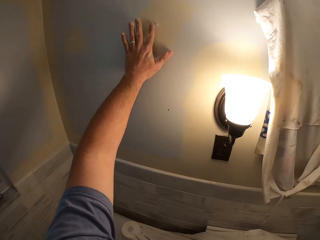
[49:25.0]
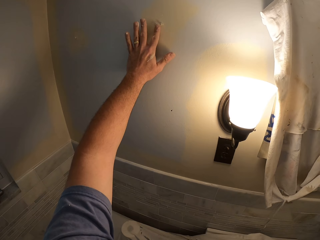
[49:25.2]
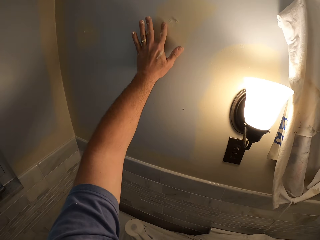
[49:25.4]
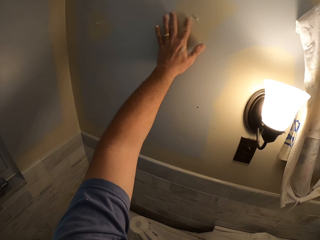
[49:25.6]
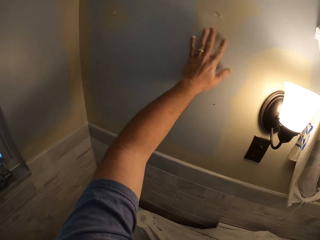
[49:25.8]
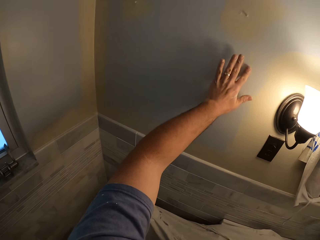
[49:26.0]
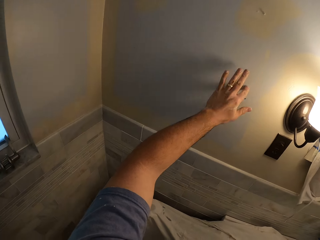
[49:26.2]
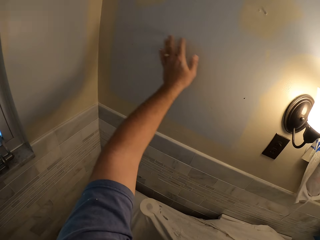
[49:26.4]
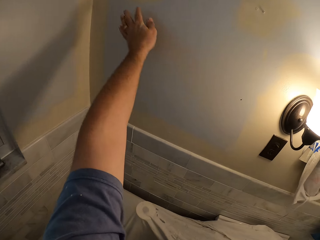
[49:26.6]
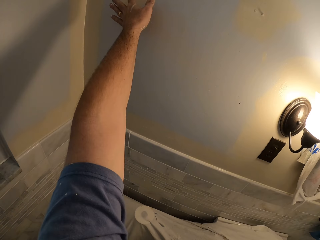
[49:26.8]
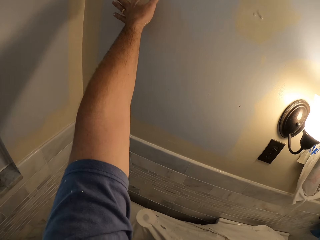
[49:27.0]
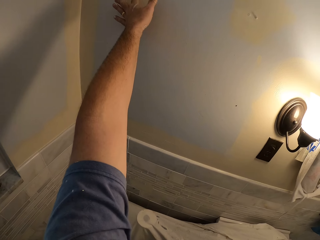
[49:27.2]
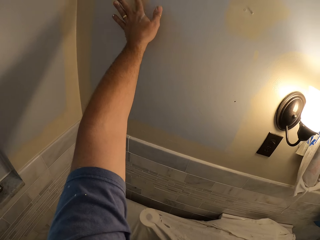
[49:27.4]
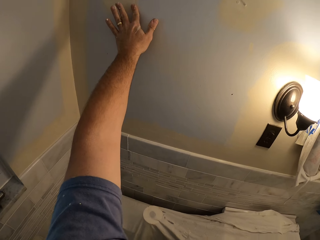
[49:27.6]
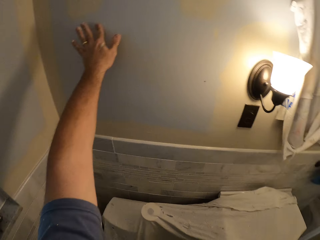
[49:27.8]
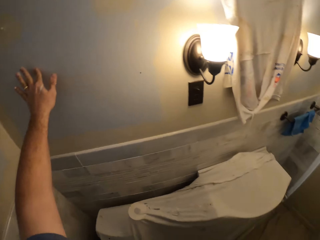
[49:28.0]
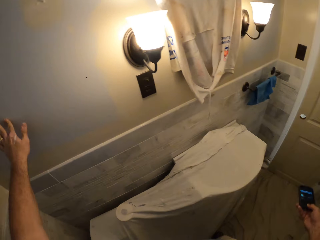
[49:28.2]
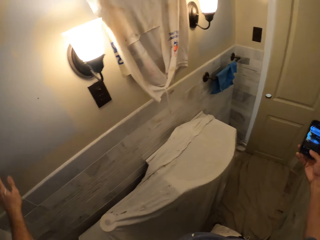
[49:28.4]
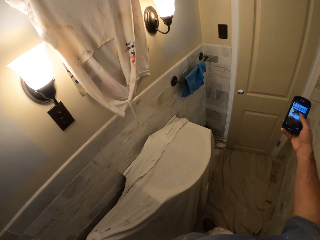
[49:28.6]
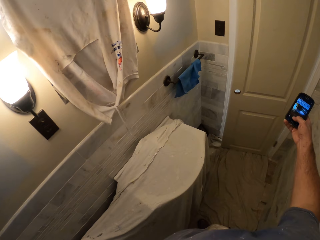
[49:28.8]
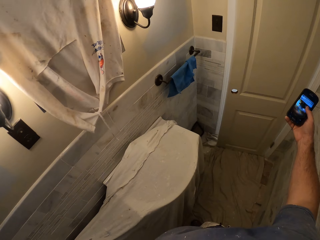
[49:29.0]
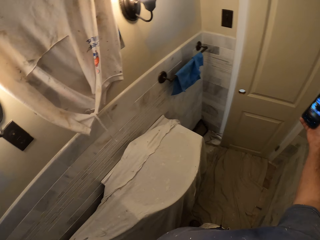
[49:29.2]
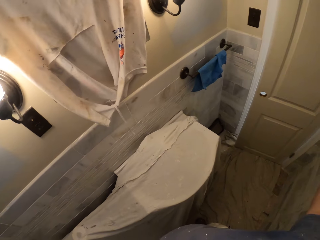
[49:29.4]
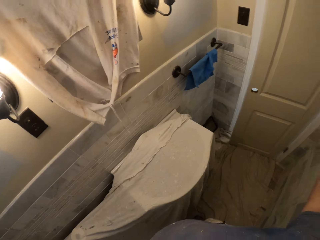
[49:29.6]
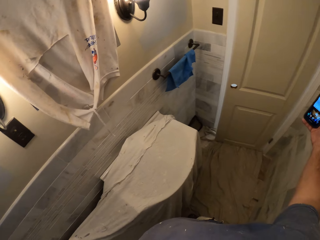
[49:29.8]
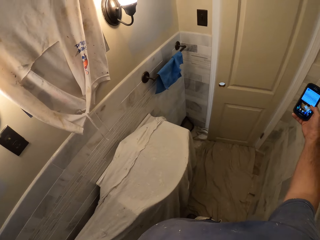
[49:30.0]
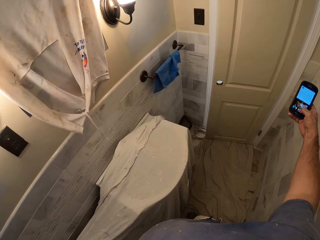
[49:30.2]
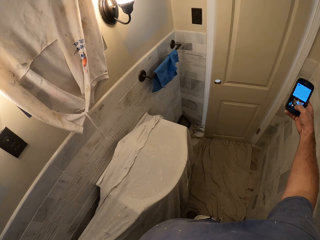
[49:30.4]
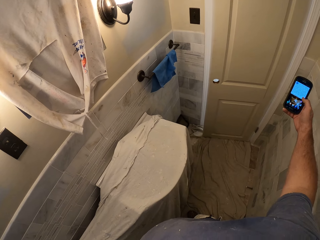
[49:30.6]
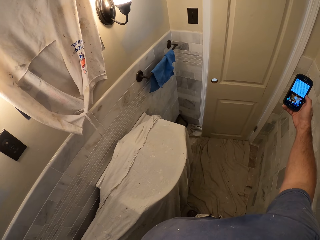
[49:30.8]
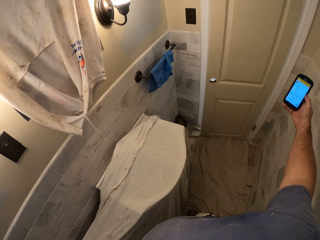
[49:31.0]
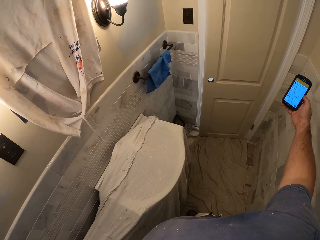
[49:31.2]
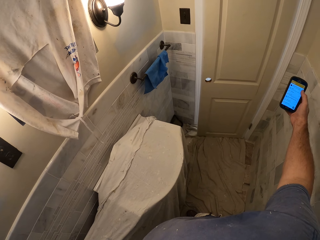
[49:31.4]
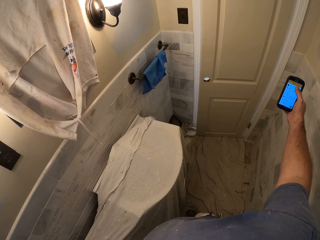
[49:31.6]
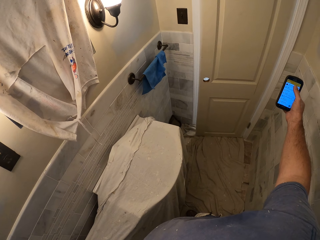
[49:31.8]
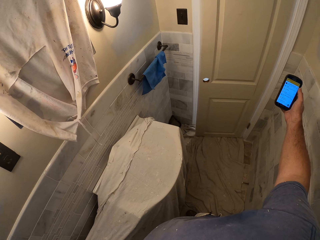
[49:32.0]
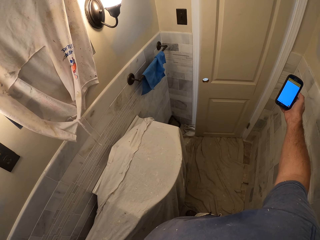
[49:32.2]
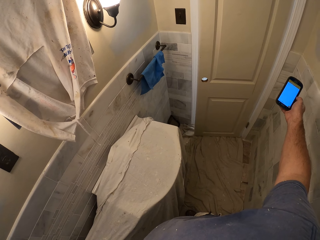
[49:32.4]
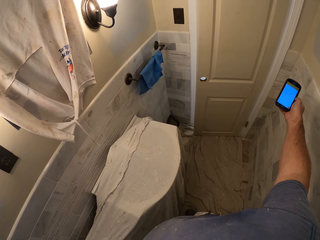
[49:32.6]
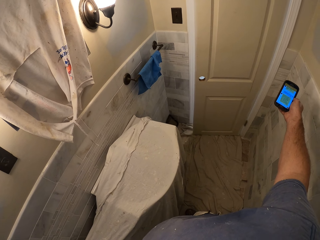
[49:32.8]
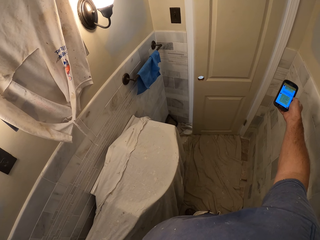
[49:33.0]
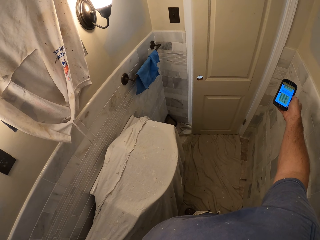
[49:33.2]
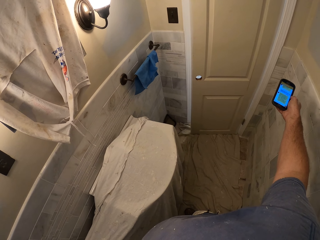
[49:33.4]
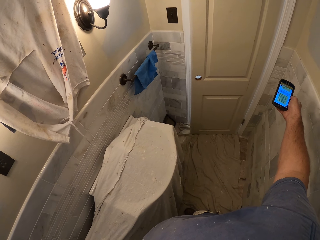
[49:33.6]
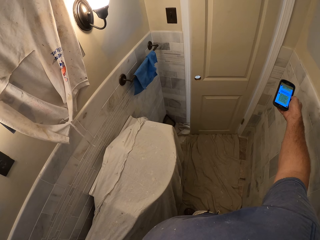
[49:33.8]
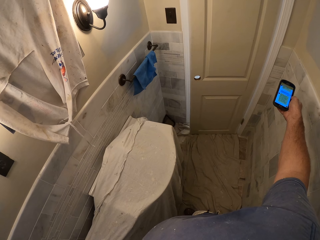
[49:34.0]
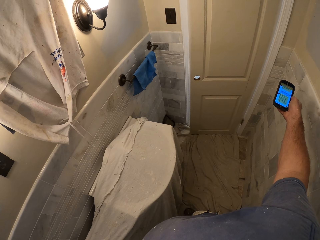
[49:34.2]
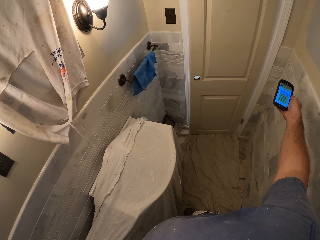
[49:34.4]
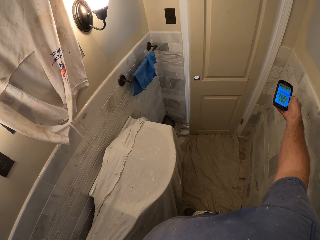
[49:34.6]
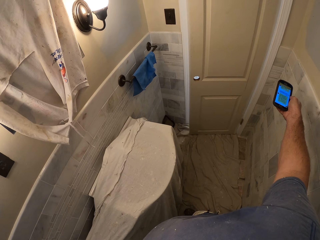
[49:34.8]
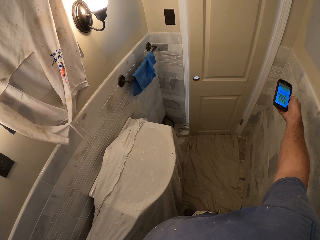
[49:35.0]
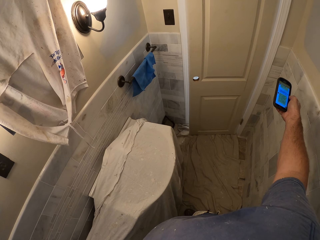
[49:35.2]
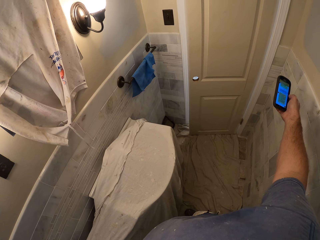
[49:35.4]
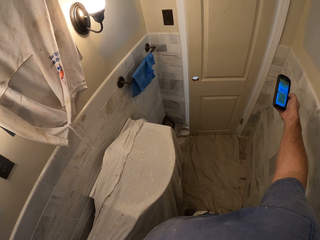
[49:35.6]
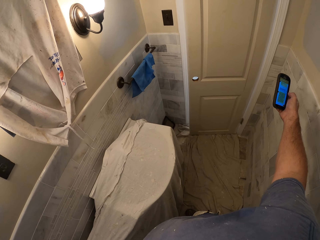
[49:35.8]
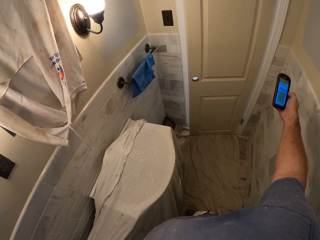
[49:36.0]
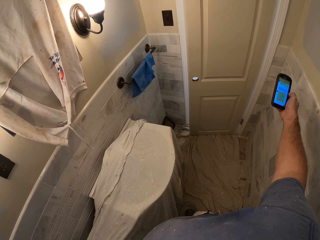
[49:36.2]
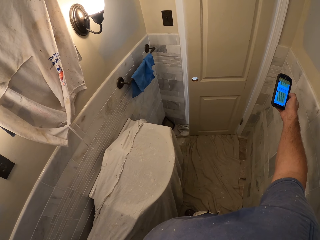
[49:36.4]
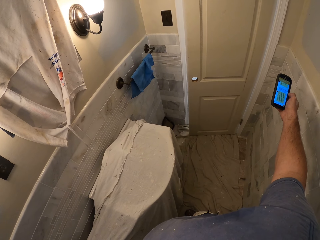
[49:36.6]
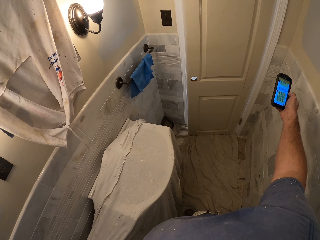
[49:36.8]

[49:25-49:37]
The camera wearer touches the wall with his left hand. He operates his phone with his right hand. He removes his left hand from the wall.

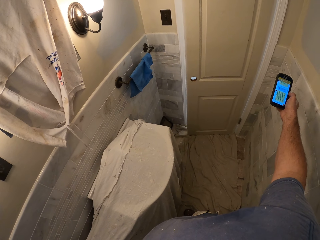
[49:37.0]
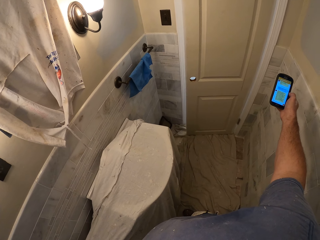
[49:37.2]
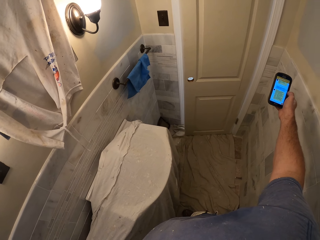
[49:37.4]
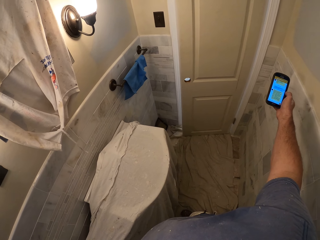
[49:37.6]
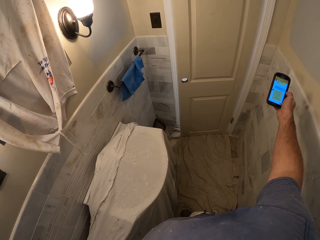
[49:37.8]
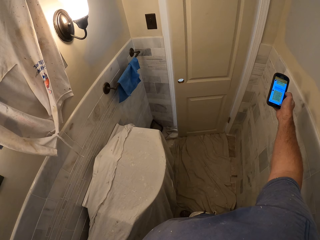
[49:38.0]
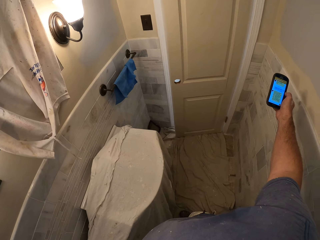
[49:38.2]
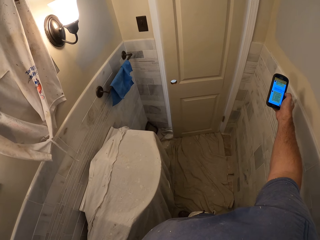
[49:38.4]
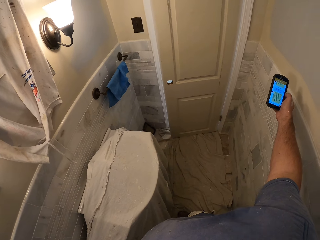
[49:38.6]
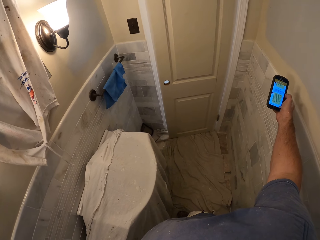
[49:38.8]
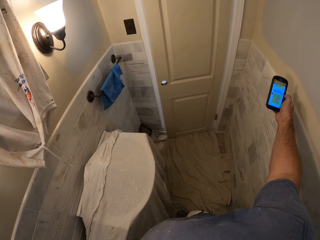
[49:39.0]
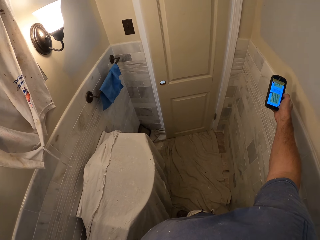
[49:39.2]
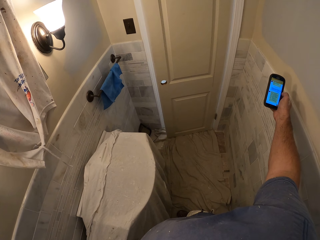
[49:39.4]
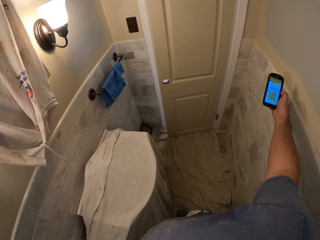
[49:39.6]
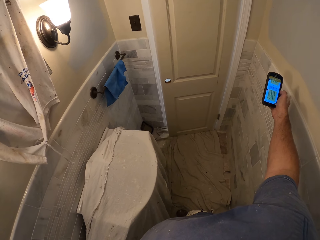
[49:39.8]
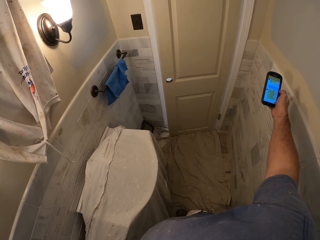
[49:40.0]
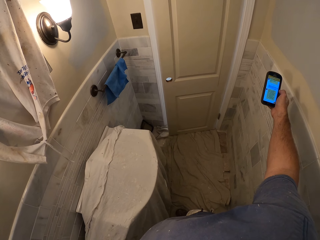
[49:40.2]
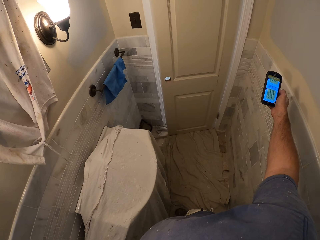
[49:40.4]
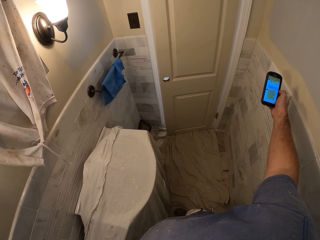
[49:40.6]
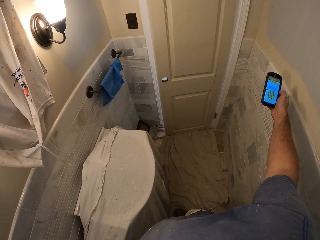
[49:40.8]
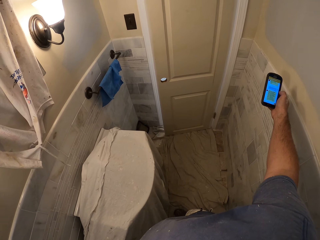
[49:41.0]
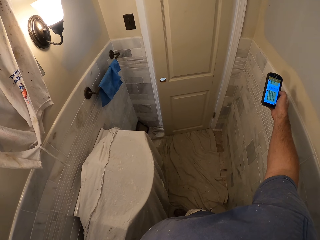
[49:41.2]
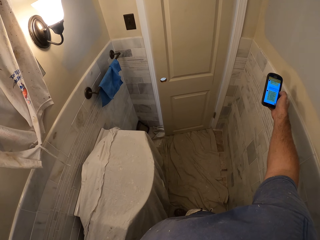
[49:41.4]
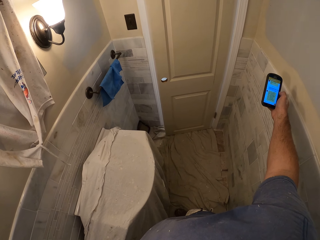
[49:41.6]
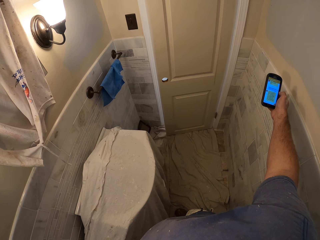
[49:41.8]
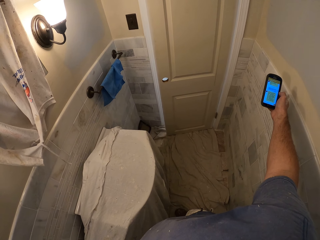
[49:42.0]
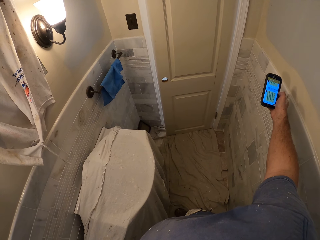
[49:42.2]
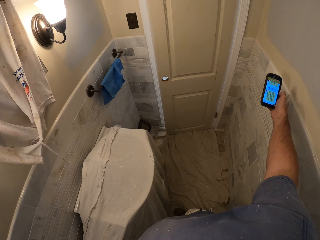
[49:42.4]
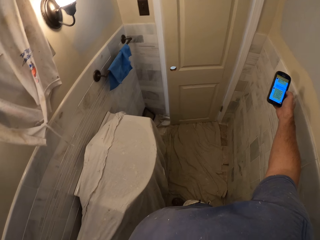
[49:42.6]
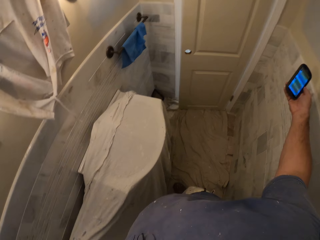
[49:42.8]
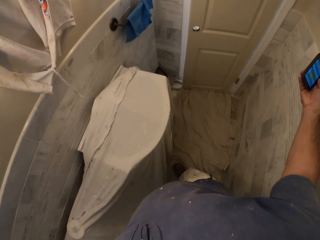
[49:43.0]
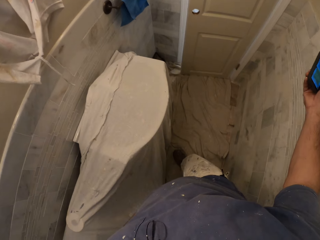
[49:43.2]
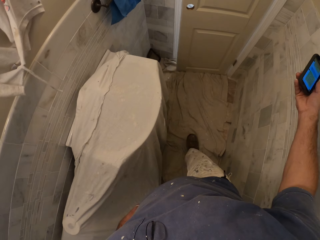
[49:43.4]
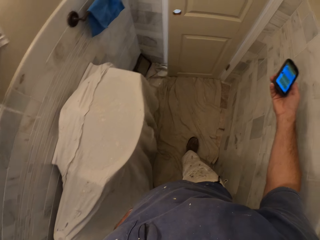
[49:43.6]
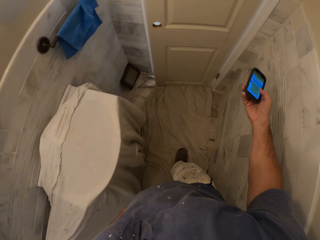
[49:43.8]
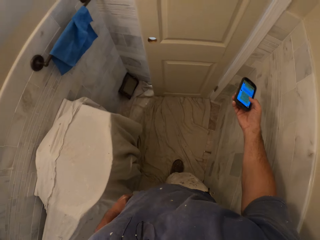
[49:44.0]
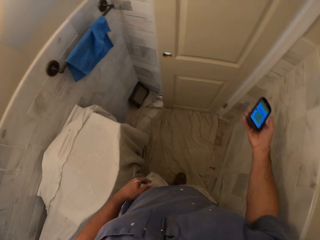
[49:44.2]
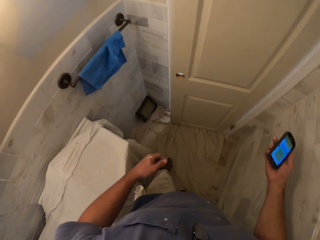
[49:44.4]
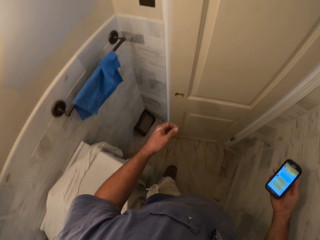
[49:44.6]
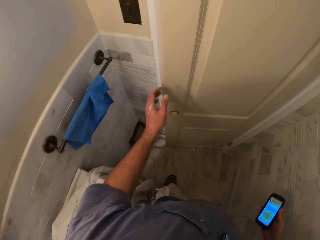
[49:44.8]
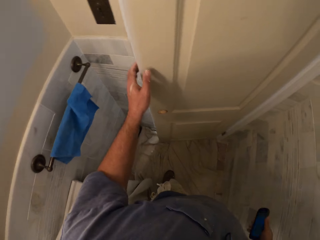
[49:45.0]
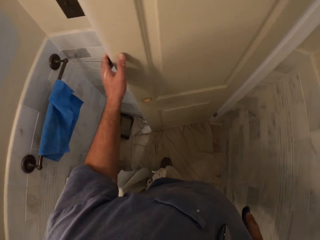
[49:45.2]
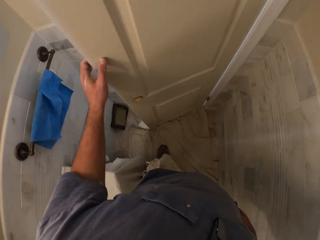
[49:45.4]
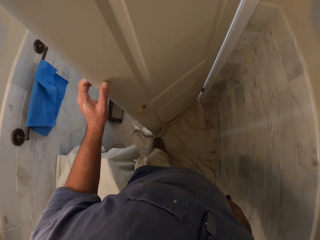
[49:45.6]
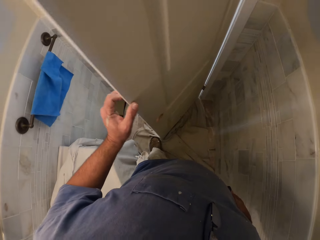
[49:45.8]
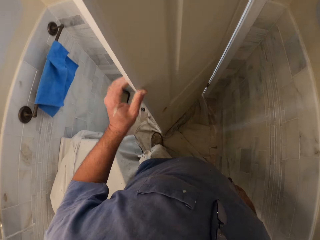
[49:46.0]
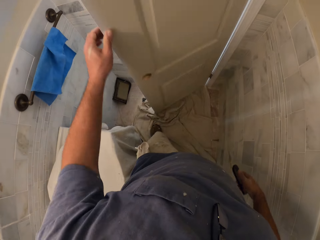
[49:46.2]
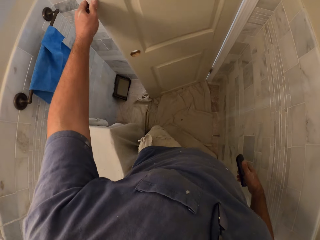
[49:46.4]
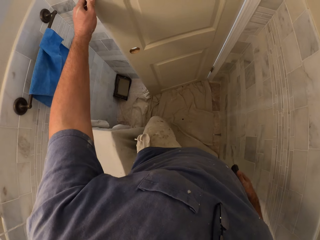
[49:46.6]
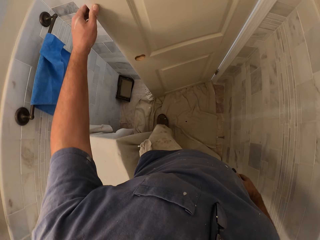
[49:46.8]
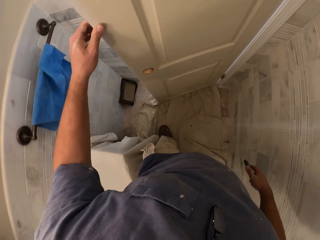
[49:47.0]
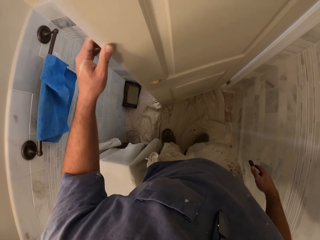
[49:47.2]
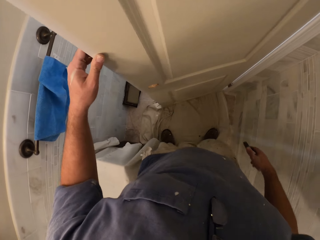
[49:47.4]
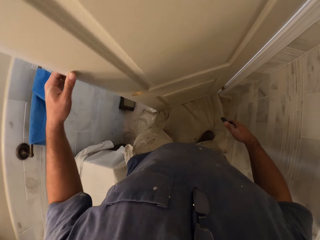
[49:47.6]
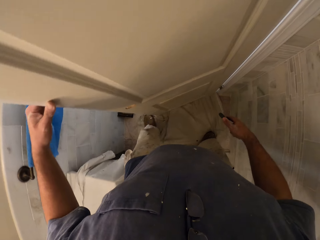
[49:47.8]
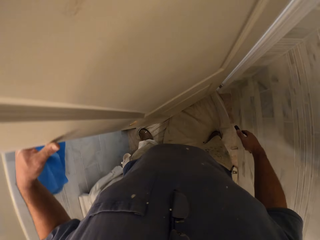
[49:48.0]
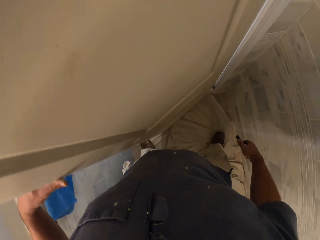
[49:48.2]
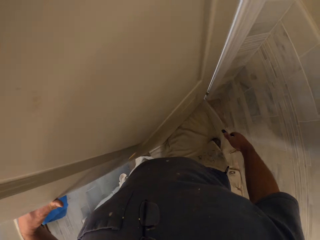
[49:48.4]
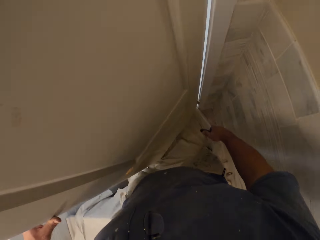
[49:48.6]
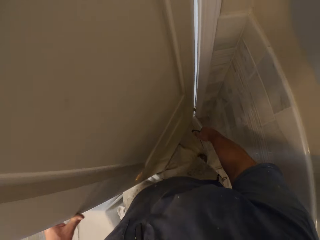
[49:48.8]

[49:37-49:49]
The camera wearer walks towards a door. He opens the door. He removes a cloth from the door by his foot.
